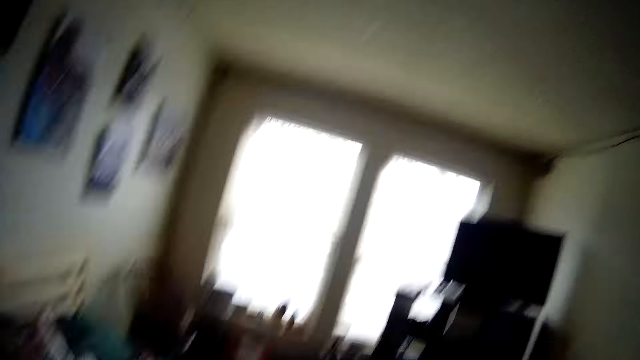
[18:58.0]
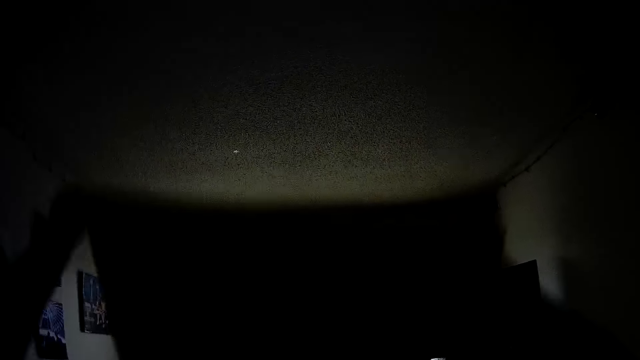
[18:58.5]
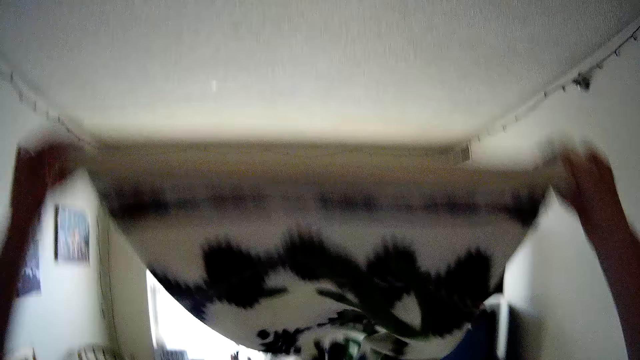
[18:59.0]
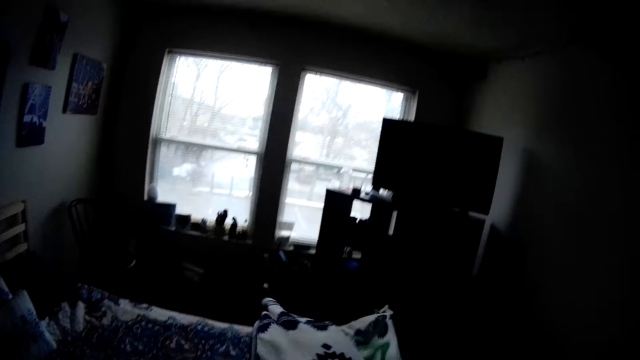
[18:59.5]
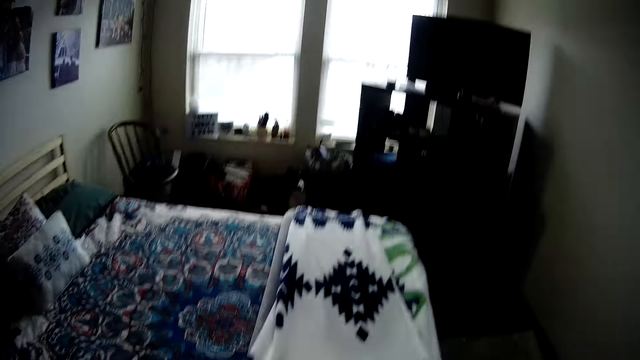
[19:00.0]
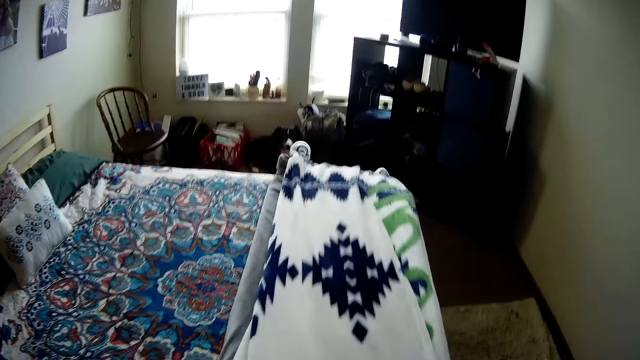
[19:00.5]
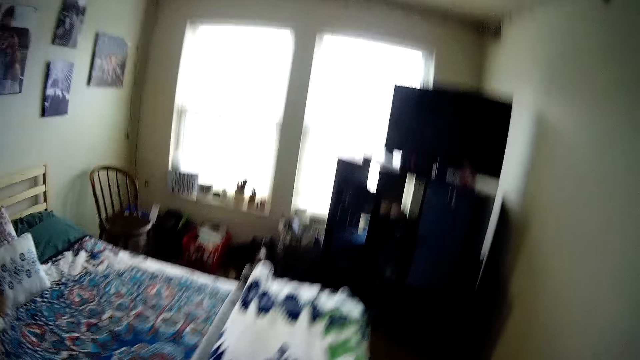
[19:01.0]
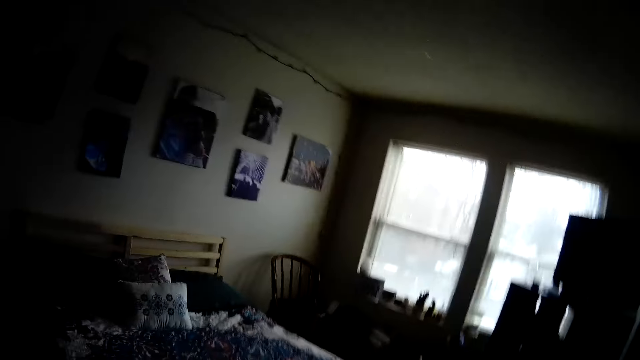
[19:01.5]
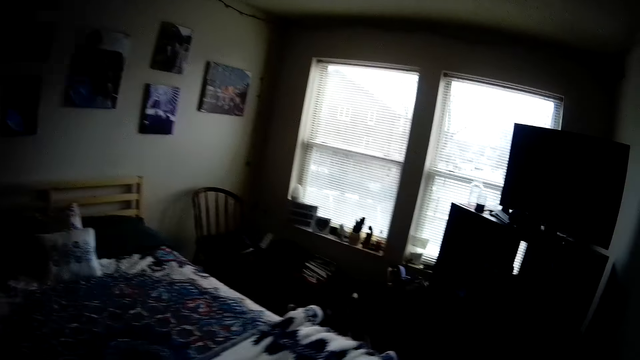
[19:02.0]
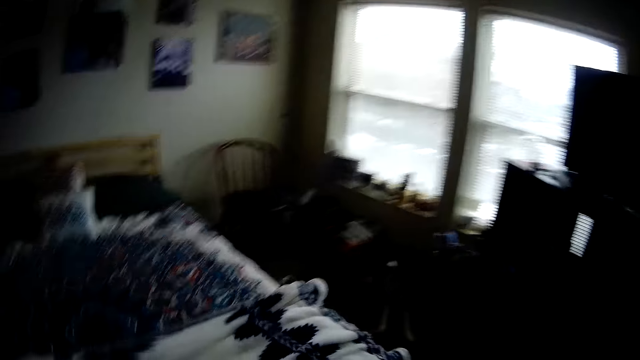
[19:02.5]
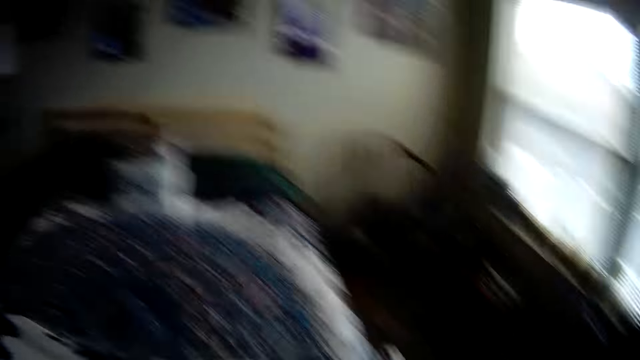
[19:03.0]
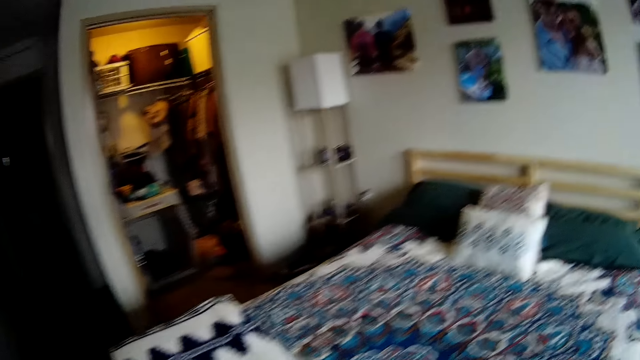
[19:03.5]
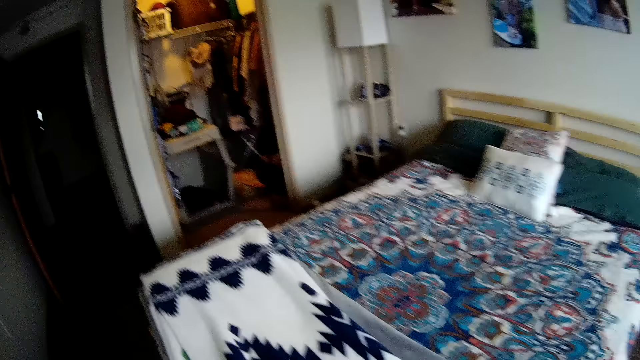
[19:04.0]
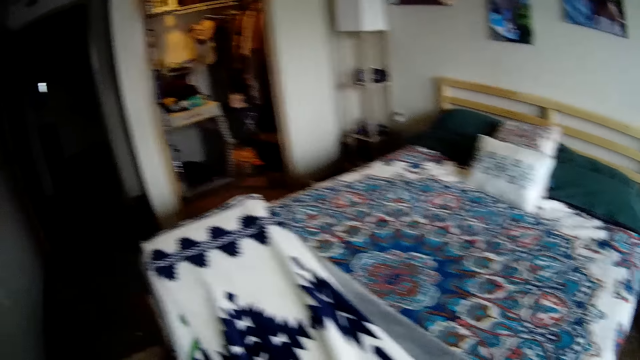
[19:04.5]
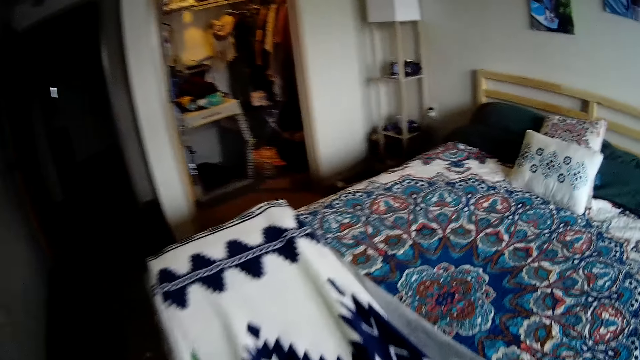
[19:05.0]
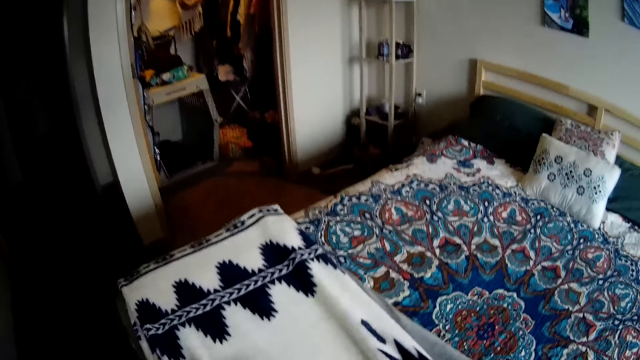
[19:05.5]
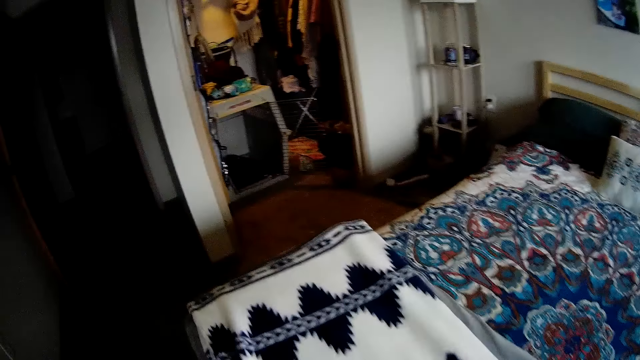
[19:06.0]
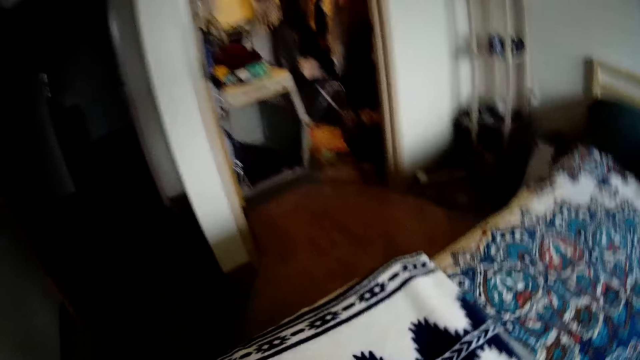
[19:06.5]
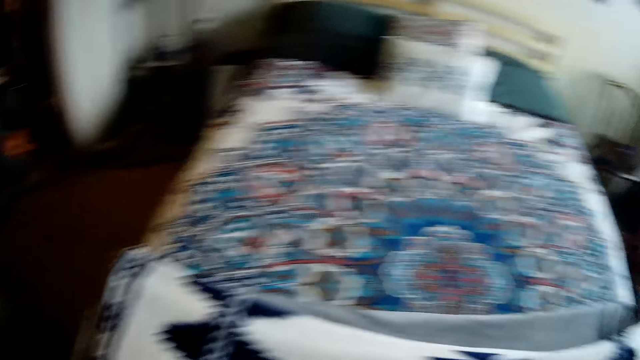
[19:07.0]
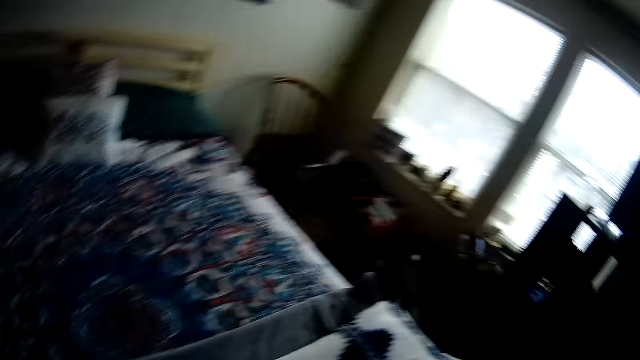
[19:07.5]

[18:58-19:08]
The camera wearer spreads the fabric on the bed. They place the blanket on the bed. They move the fabric on the bed.

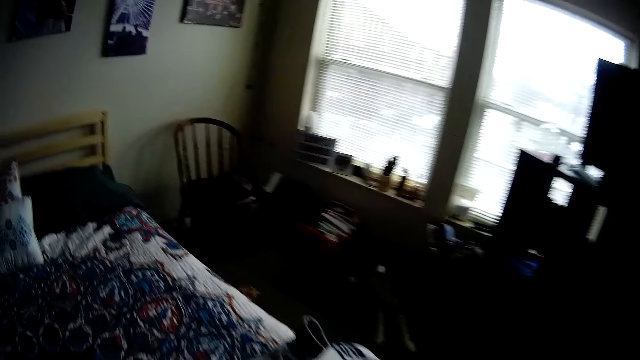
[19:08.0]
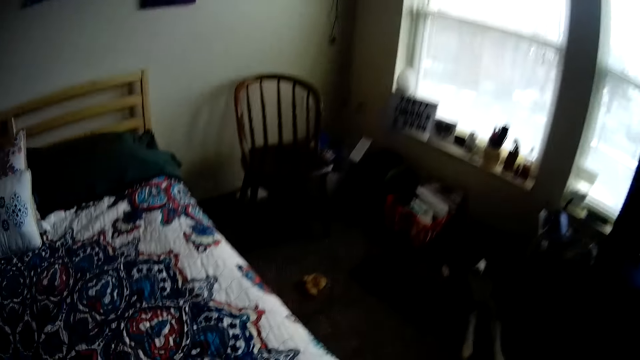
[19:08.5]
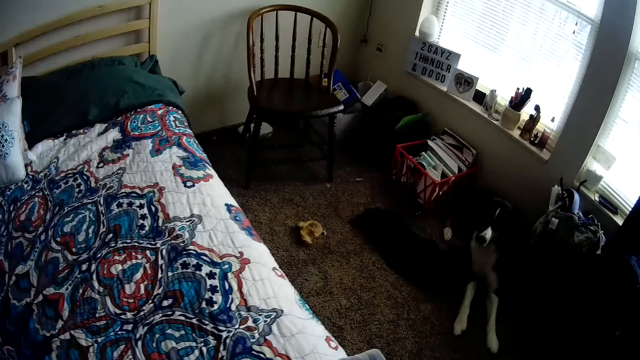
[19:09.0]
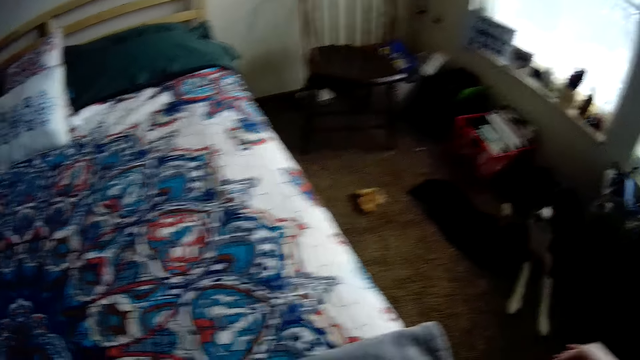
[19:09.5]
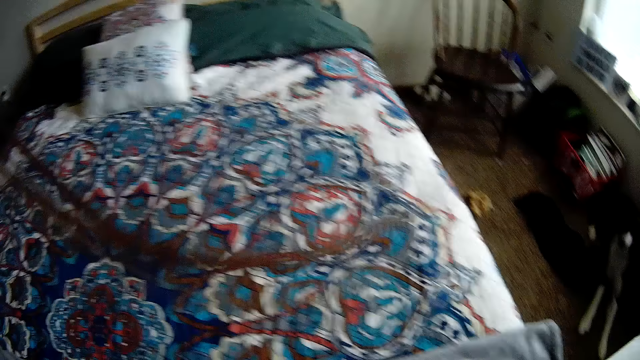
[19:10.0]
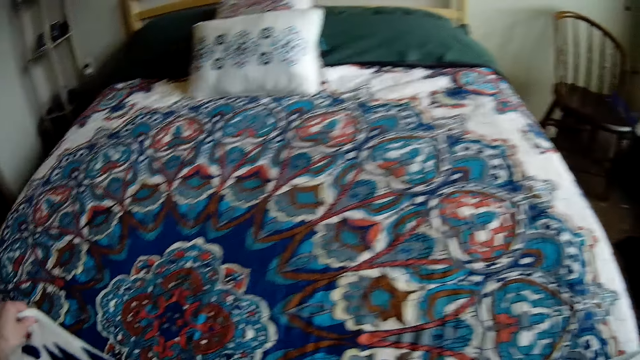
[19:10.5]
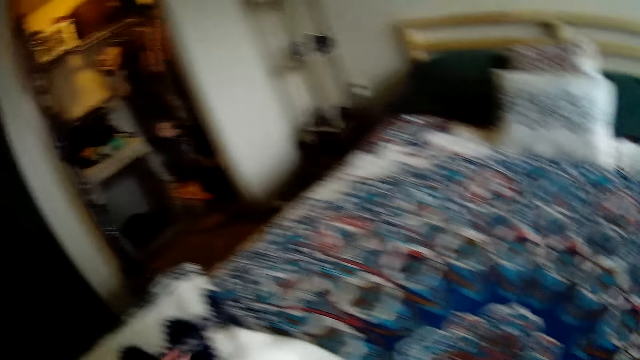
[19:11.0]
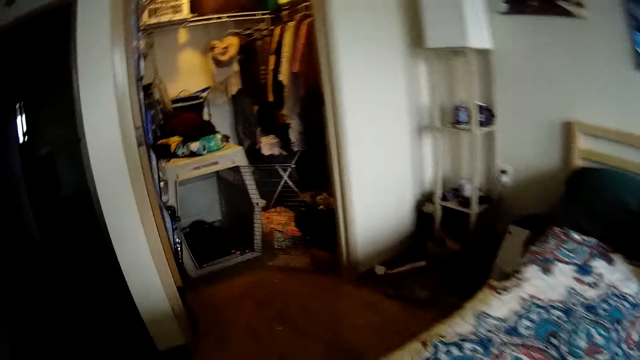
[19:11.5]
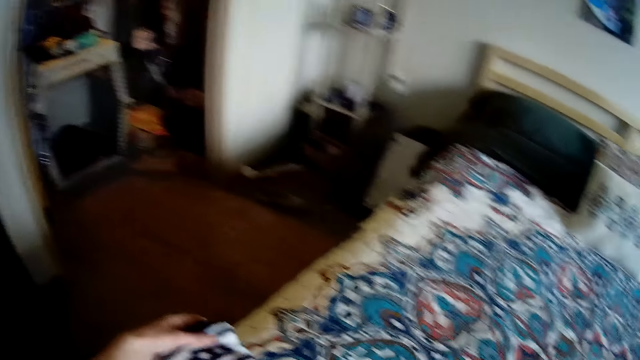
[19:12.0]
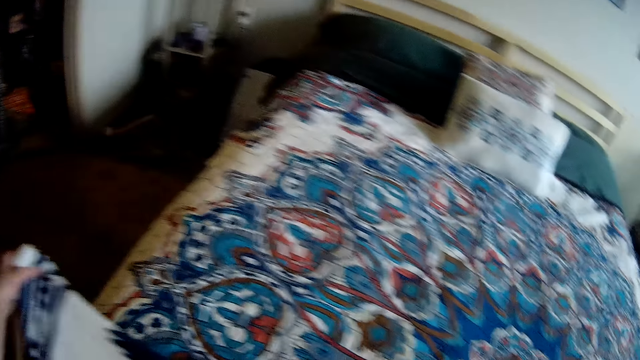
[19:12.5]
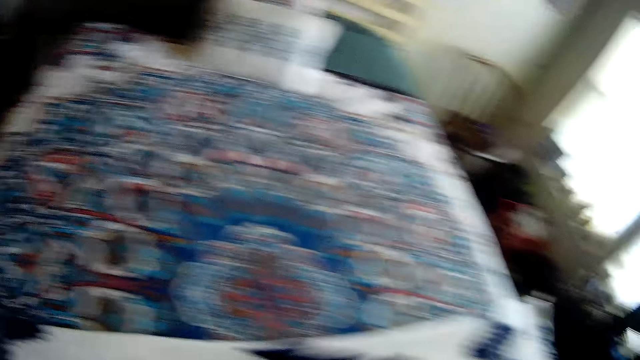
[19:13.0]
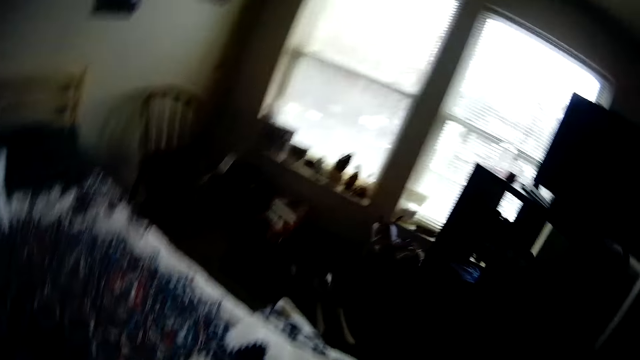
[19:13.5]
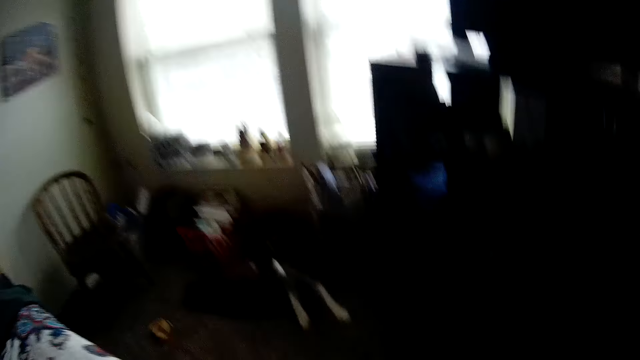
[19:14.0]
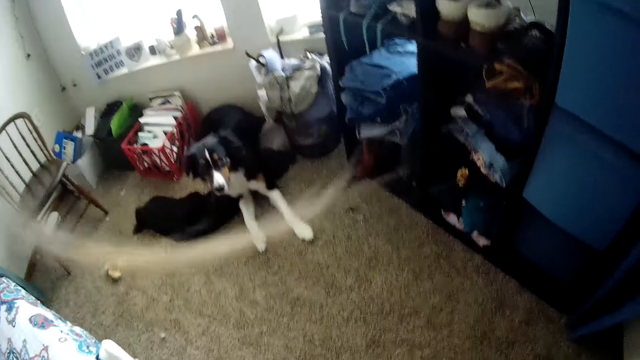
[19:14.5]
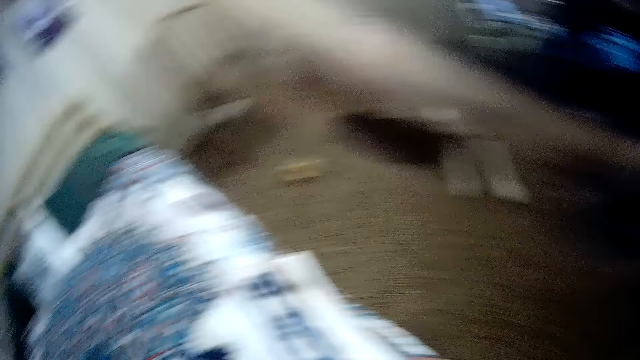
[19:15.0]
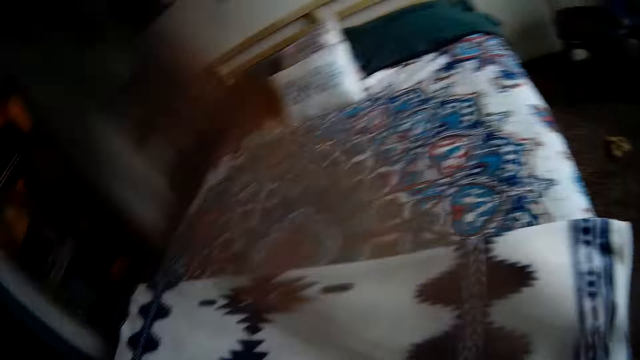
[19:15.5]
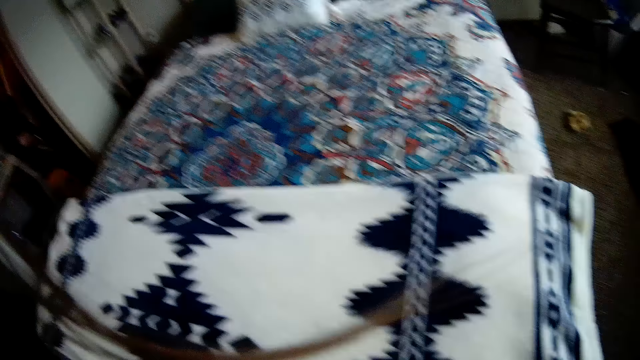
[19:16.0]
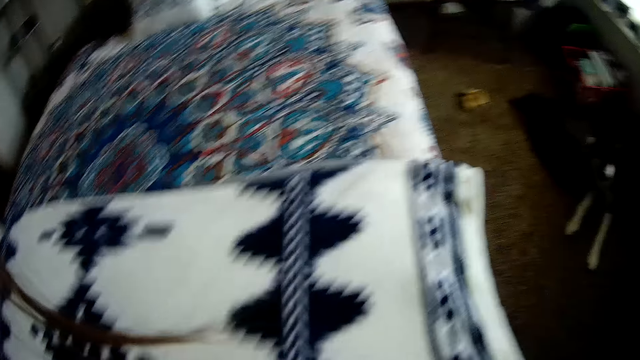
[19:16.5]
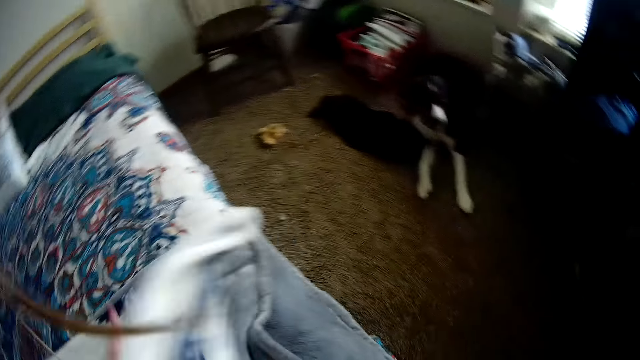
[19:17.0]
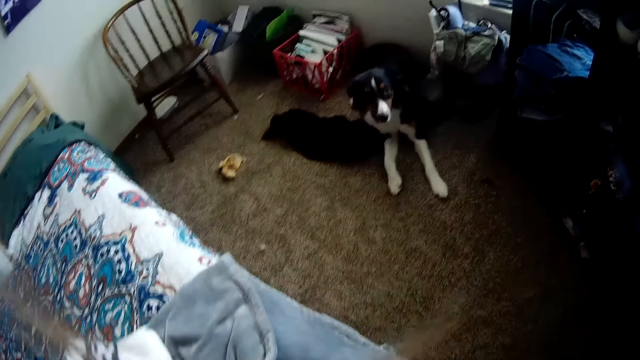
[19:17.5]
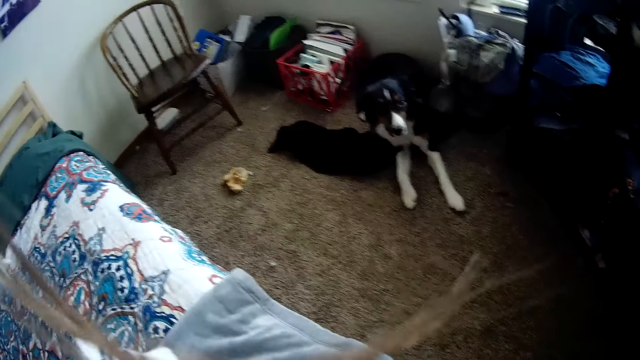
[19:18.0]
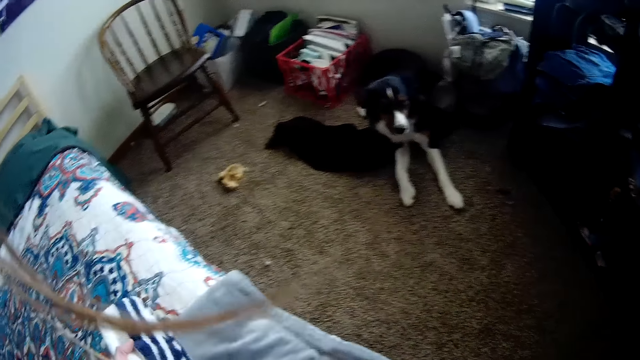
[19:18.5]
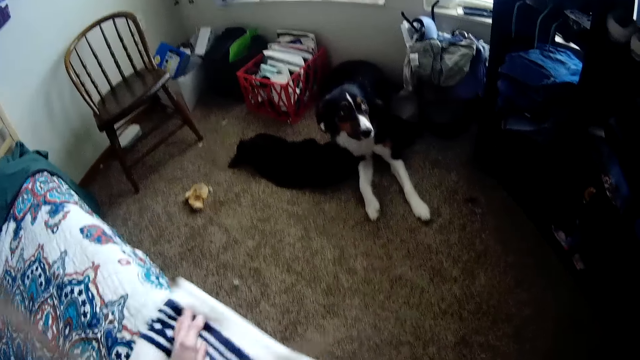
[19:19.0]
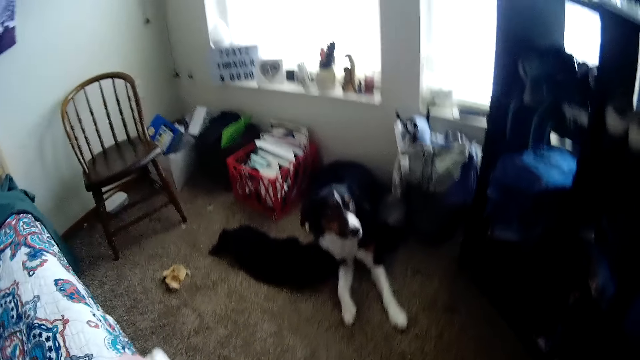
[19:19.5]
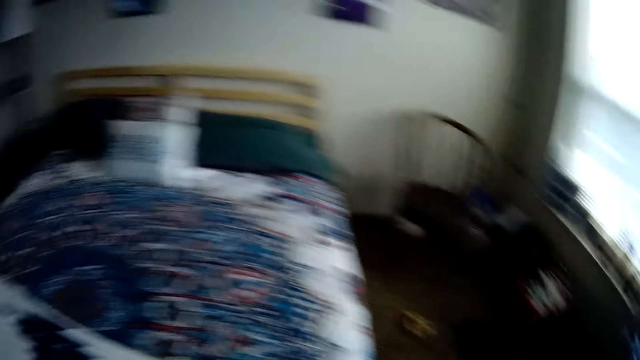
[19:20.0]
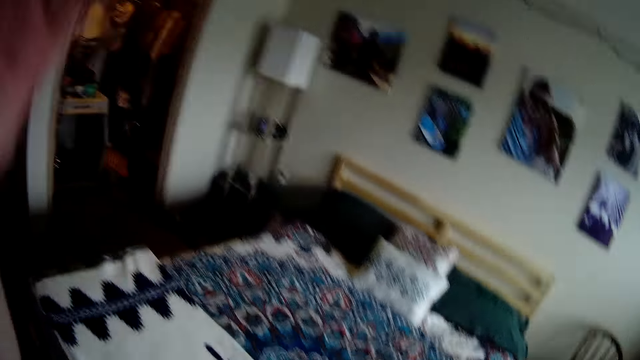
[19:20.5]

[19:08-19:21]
The camera wearer spreads the fabric on the bed. They lift part of the blanket, turn the fabric, fix the blanket, and put down the blanket.
